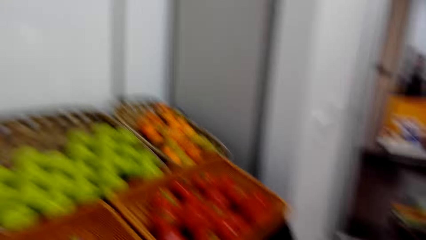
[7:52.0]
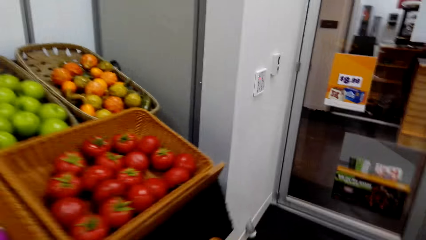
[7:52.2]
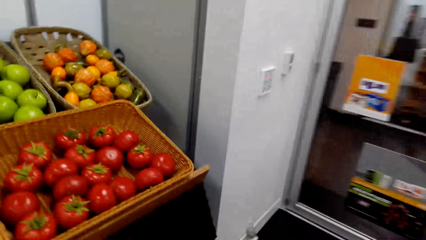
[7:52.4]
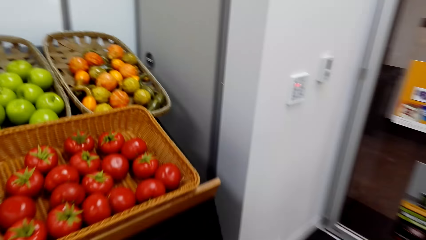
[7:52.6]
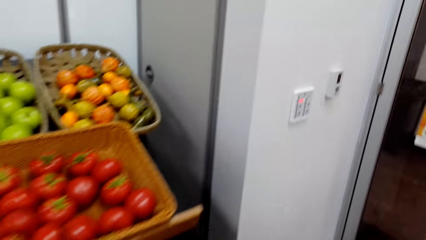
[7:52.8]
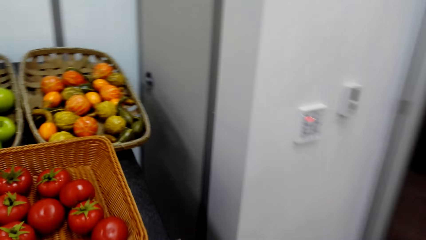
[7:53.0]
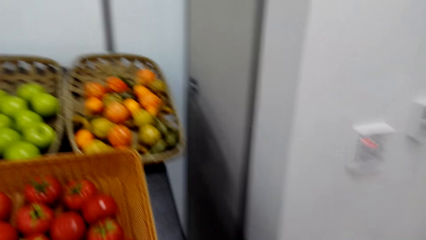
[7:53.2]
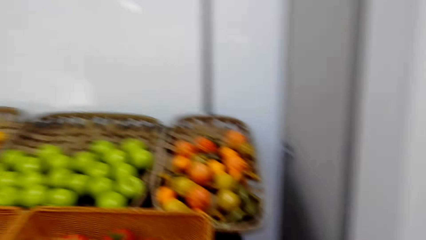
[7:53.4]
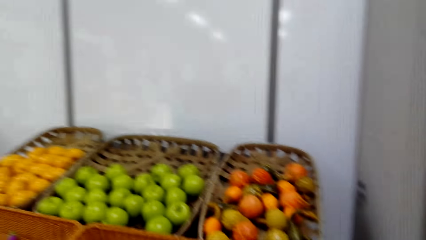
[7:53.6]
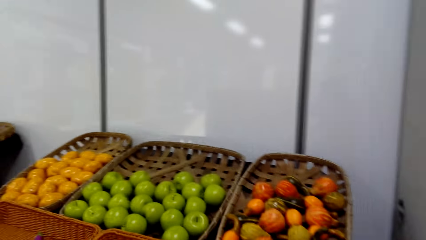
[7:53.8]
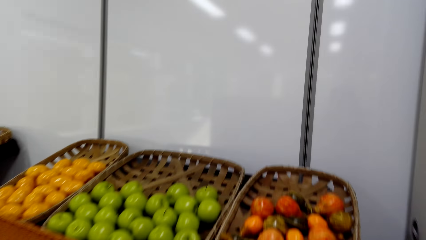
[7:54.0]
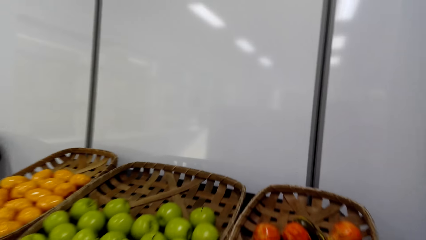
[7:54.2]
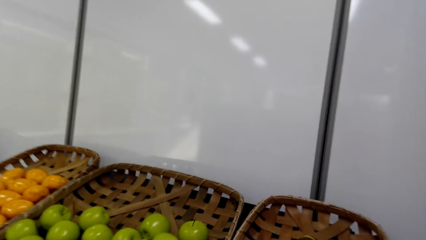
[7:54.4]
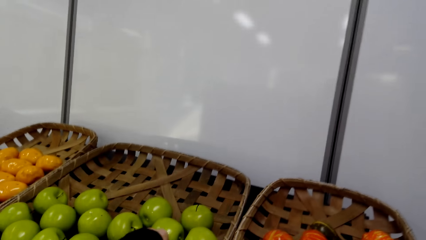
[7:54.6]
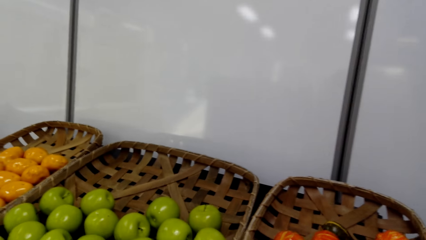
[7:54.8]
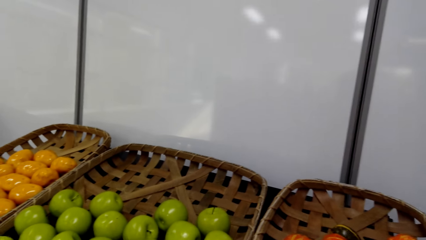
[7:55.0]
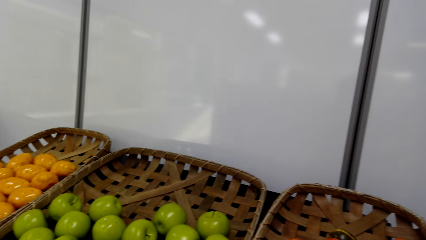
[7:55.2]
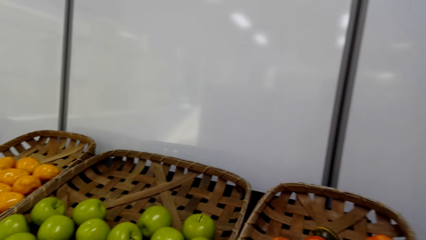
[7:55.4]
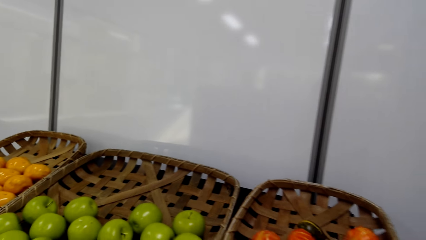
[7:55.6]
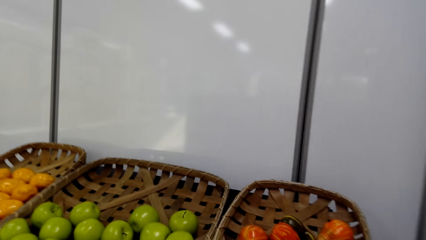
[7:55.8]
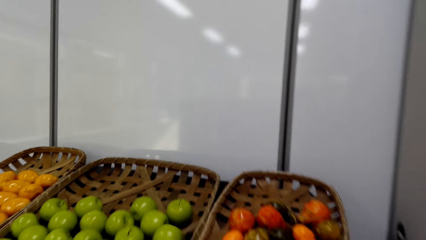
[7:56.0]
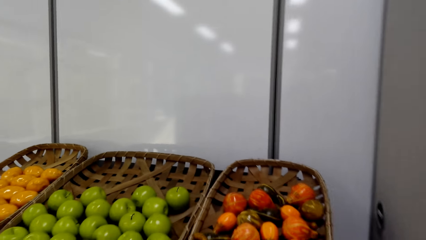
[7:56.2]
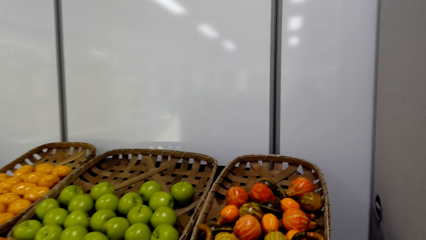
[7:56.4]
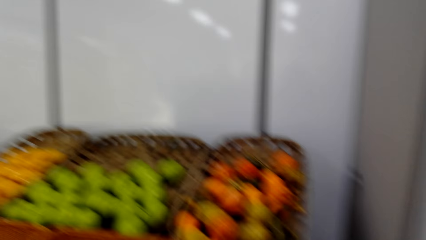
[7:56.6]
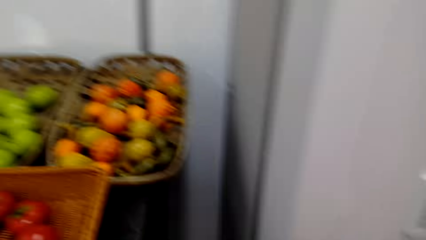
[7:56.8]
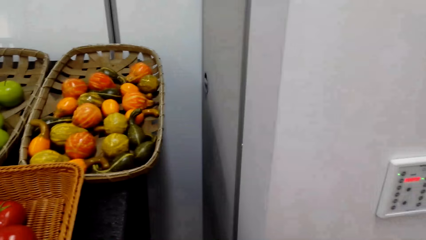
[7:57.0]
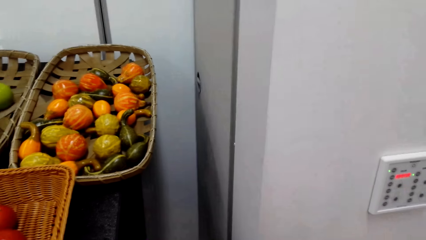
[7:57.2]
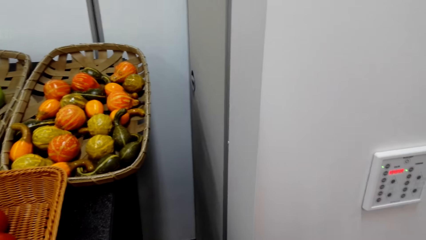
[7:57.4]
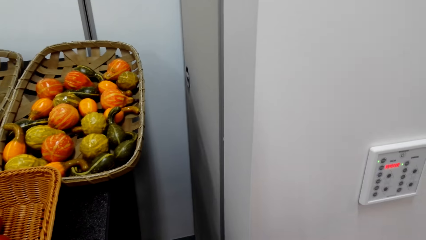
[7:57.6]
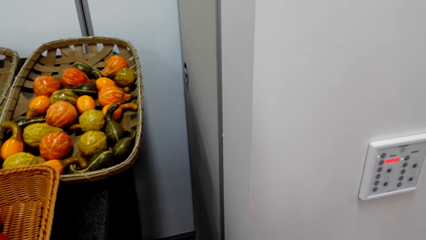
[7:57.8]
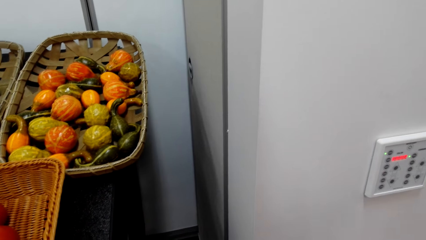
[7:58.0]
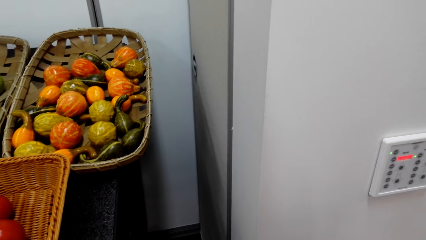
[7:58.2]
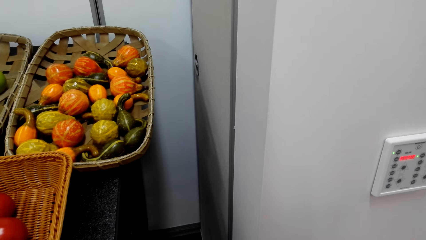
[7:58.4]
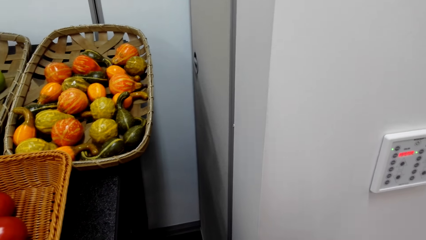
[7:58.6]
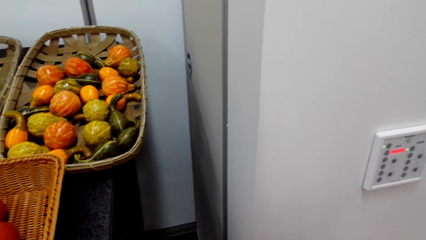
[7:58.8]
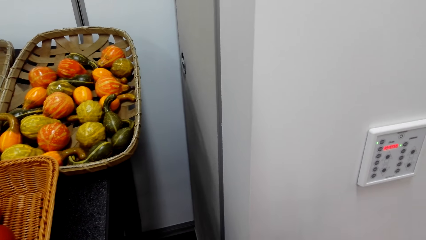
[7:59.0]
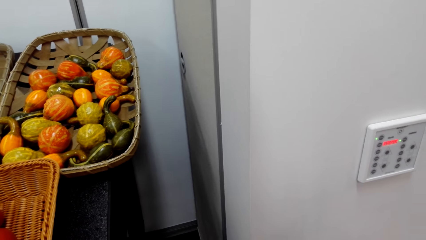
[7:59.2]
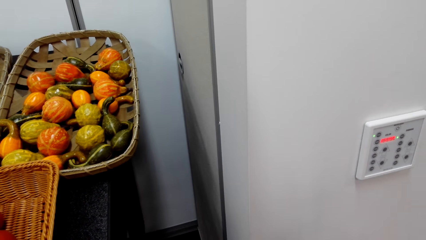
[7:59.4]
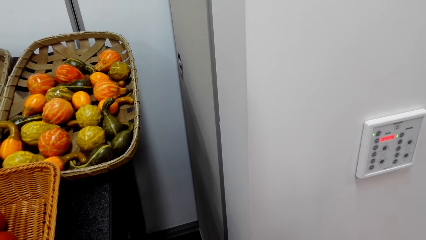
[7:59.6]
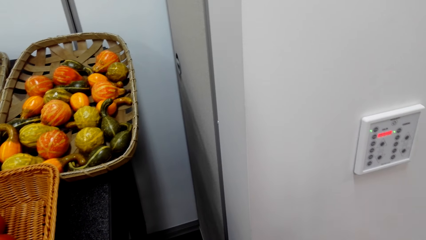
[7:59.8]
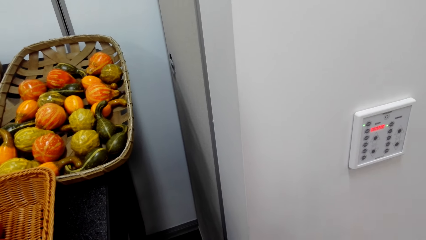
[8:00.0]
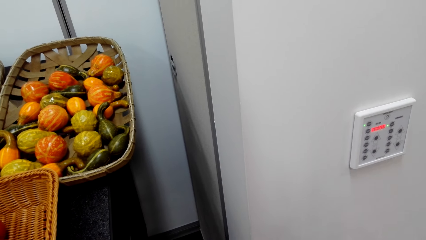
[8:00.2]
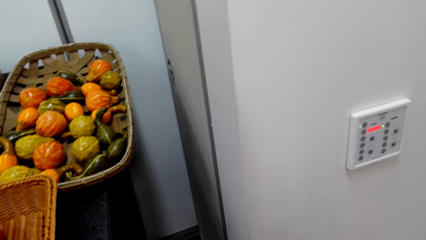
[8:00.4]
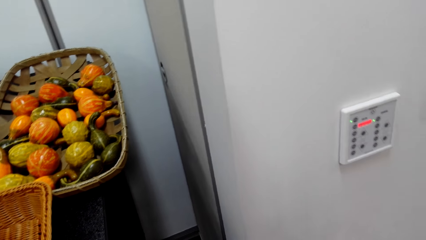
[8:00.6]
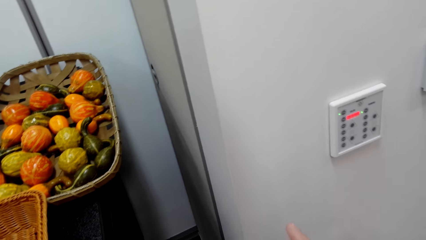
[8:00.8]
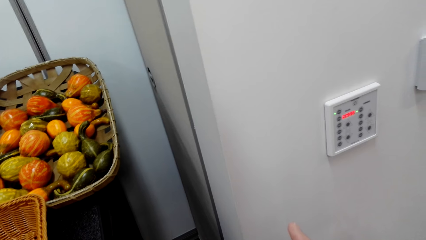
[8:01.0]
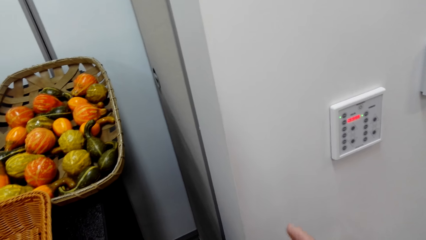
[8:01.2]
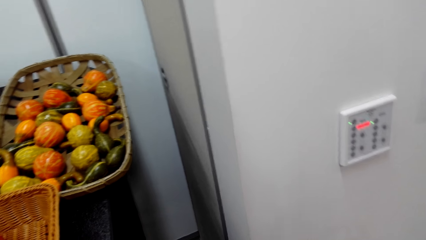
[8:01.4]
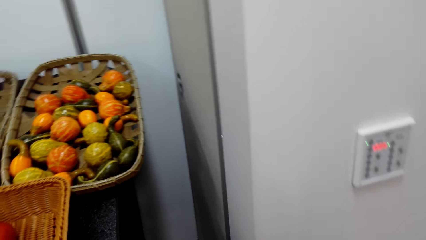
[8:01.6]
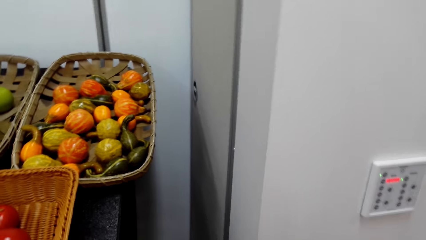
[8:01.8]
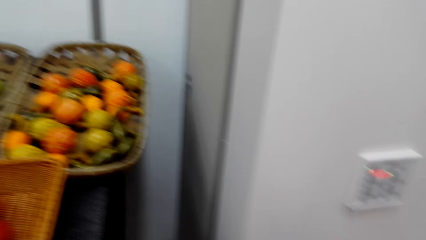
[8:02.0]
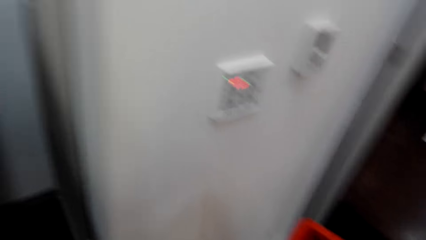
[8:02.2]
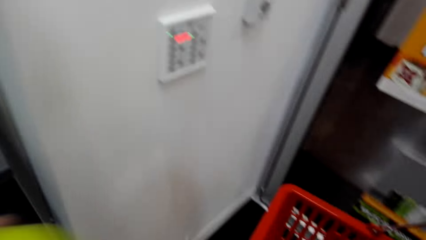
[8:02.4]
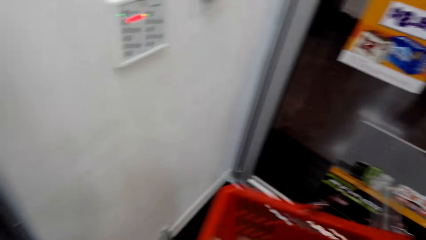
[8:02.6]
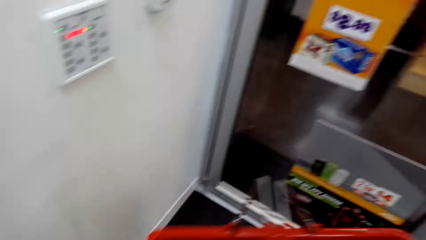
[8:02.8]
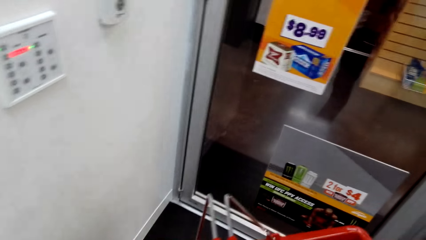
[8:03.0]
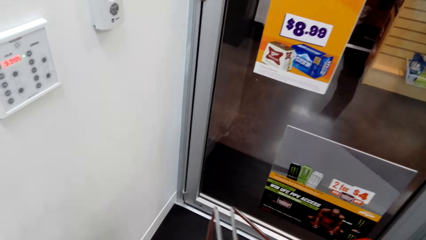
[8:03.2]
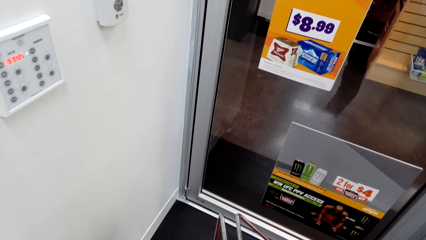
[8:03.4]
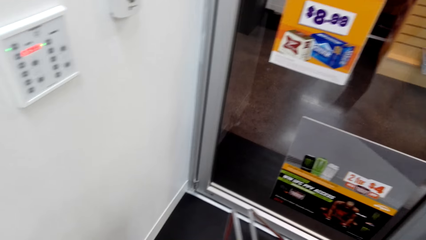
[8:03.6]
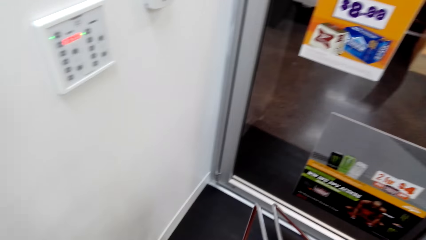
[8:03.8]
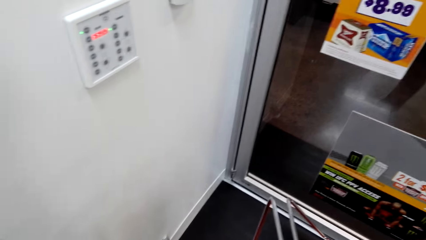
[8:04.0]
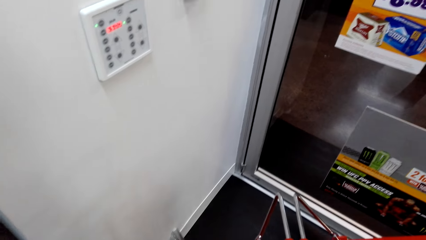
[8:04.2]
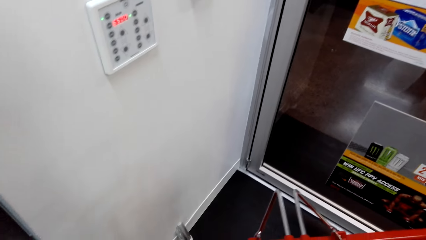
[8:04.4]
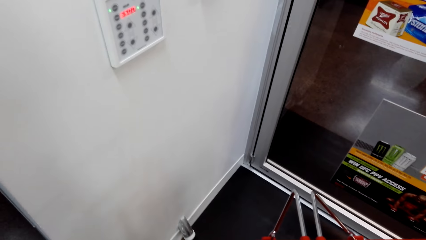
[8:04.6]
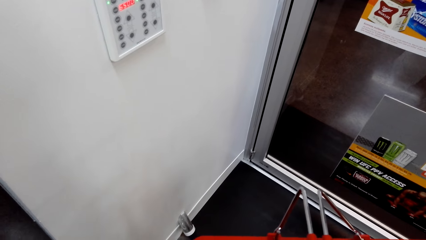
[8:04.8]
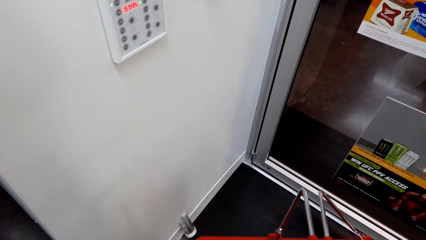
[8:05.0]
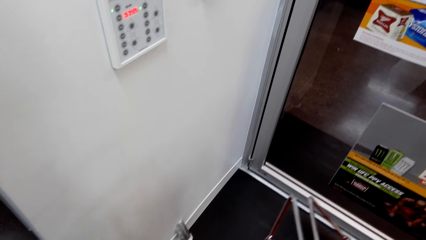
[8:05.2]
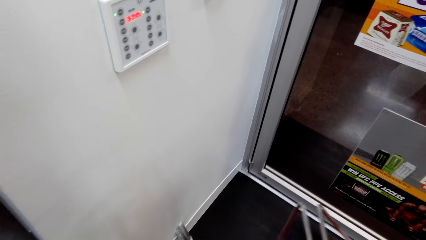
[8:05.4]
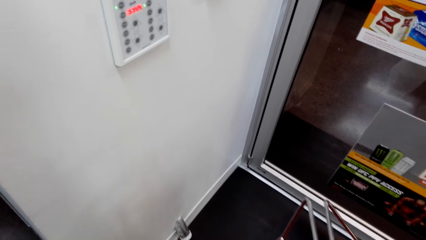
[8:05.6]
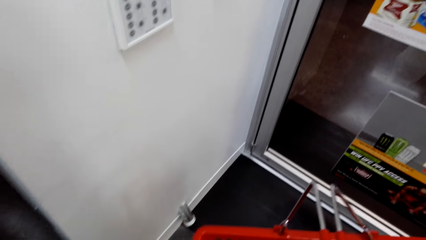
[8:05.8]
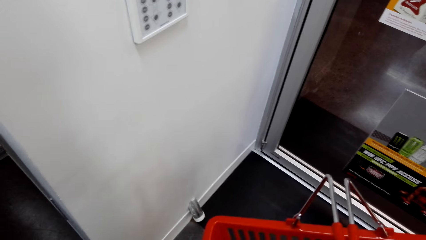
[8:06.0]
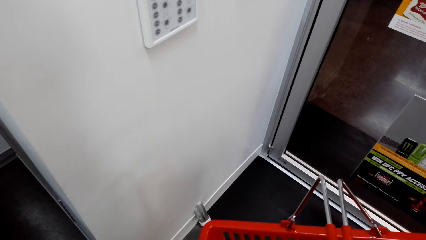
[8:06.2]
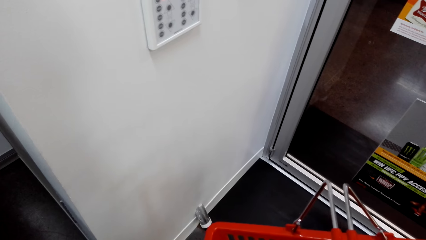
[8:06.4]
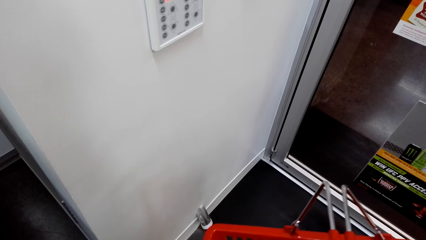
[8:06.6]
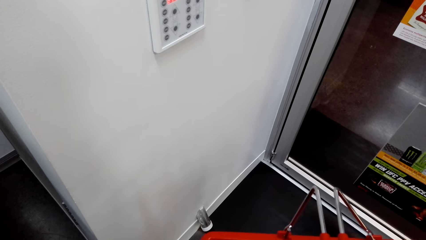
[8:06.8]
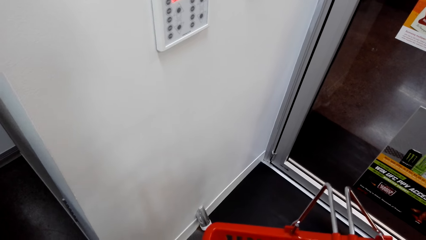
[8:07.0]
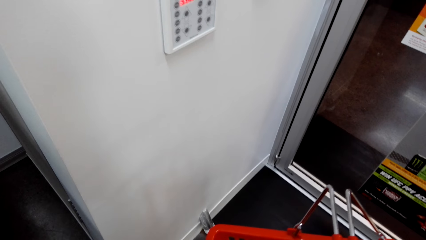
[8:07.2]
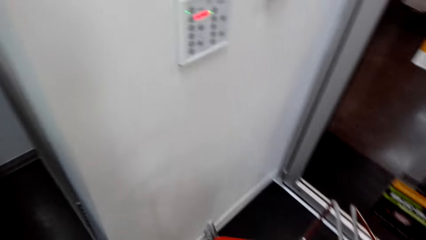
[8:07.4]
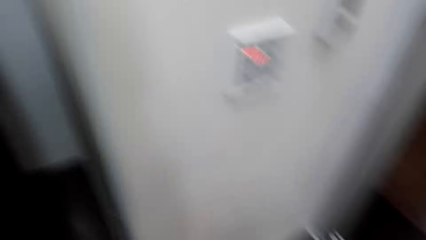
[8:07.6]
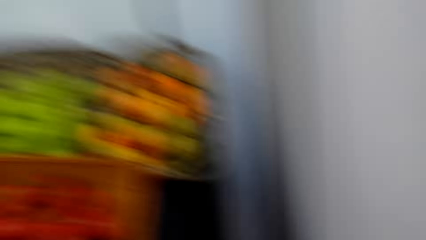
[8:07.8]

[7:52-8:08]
The camera wearer picks passion fruit from the fruit shelf. They look at the fruit. A person carries the shopping basket. The camera wearer puts the fruit in the shopping bucket.
